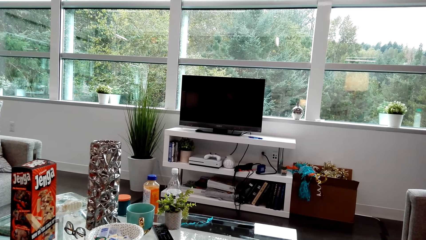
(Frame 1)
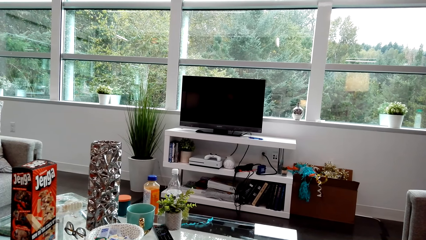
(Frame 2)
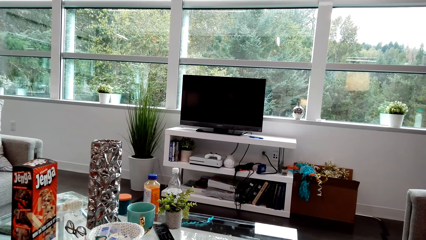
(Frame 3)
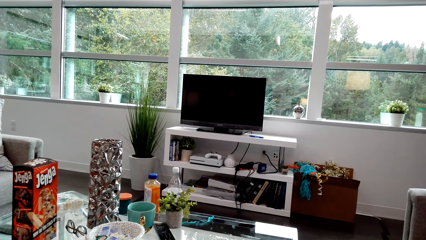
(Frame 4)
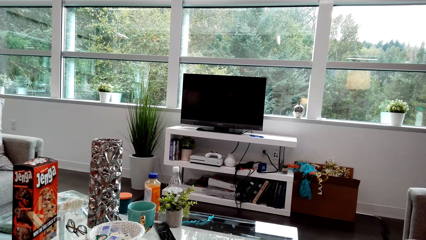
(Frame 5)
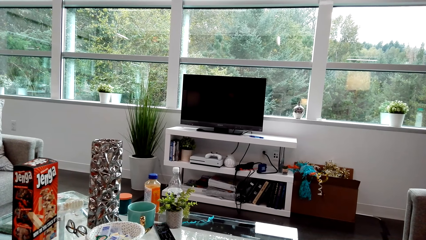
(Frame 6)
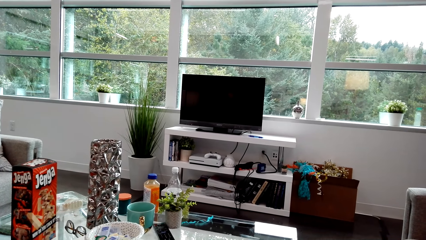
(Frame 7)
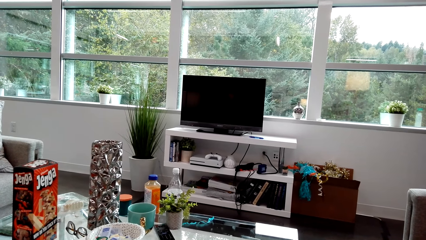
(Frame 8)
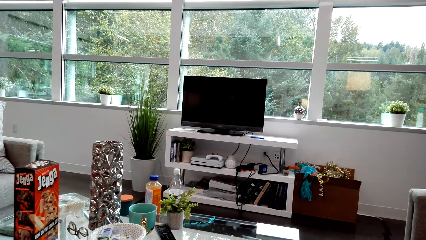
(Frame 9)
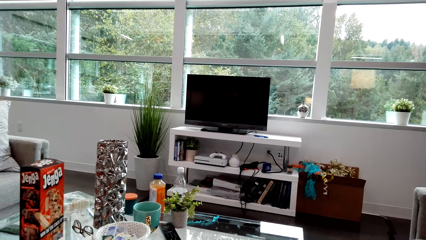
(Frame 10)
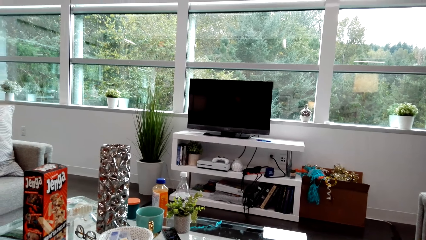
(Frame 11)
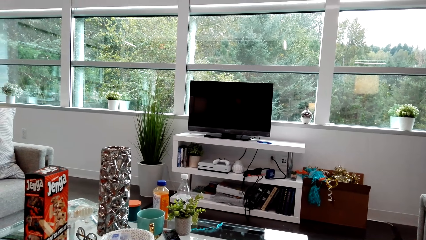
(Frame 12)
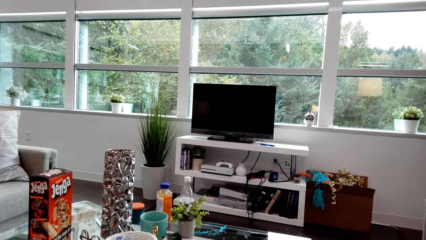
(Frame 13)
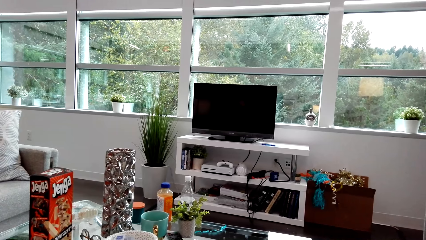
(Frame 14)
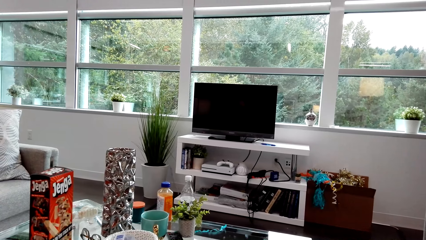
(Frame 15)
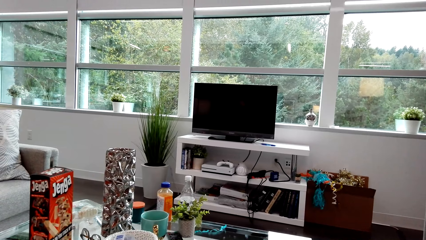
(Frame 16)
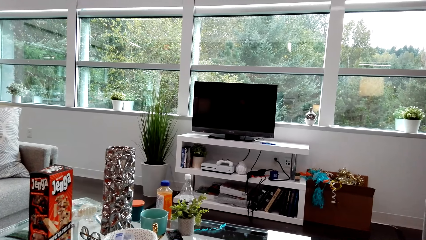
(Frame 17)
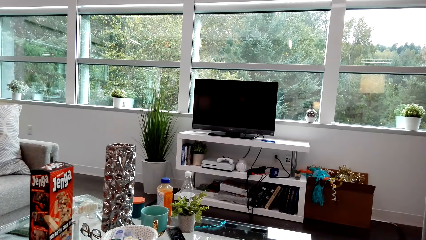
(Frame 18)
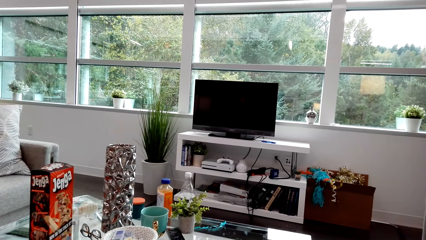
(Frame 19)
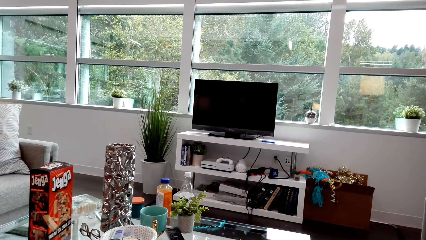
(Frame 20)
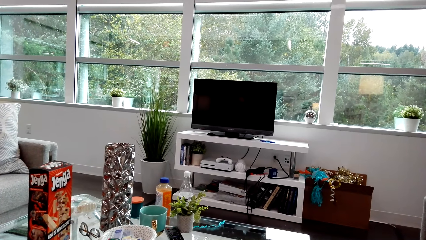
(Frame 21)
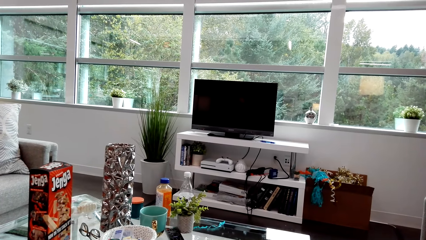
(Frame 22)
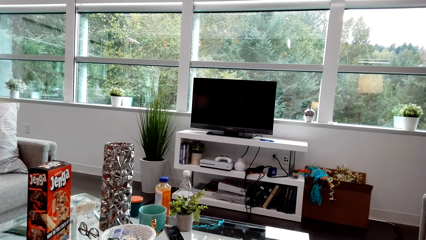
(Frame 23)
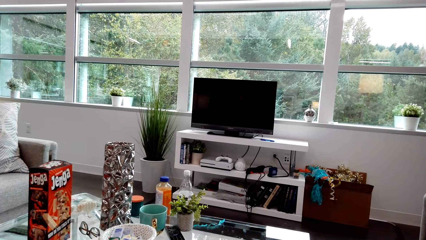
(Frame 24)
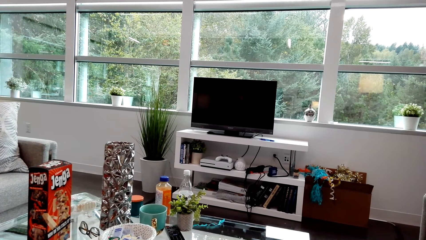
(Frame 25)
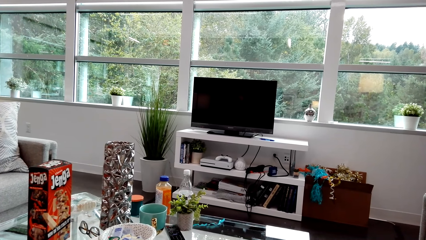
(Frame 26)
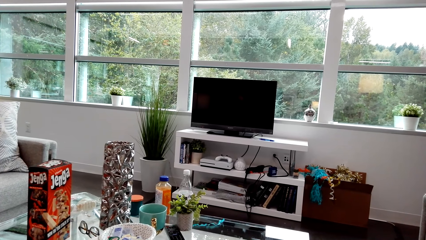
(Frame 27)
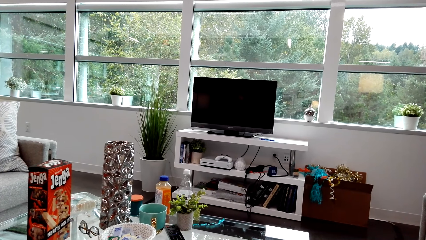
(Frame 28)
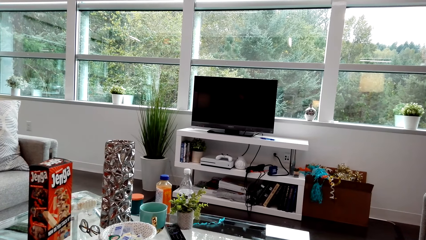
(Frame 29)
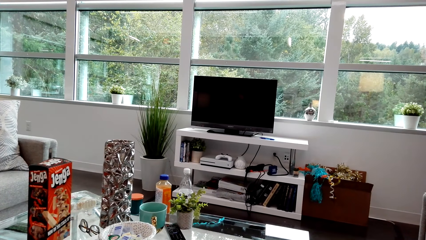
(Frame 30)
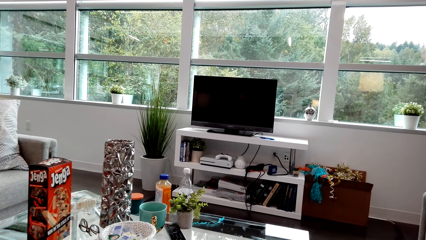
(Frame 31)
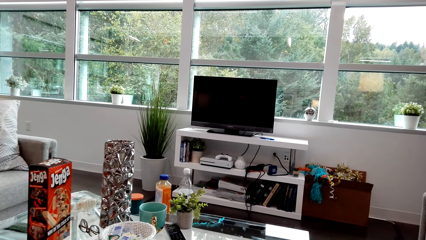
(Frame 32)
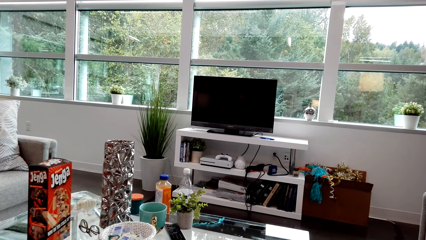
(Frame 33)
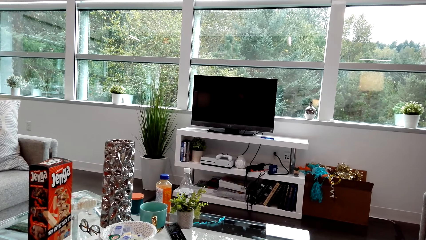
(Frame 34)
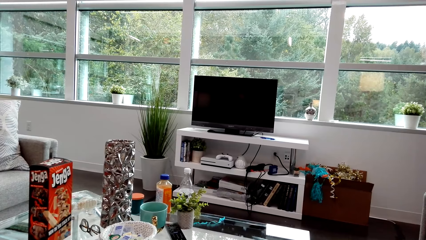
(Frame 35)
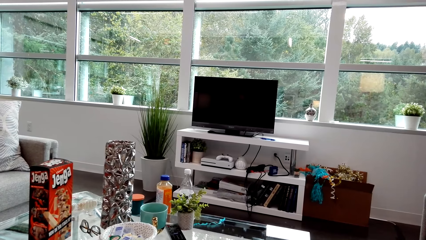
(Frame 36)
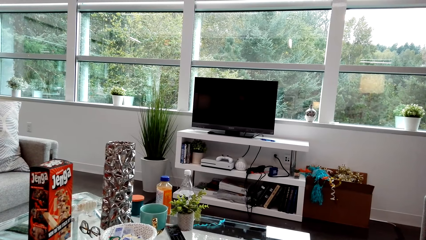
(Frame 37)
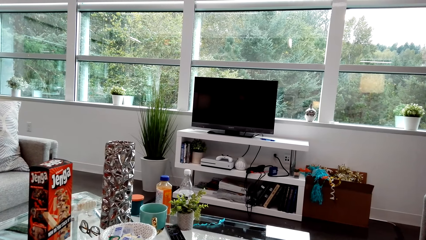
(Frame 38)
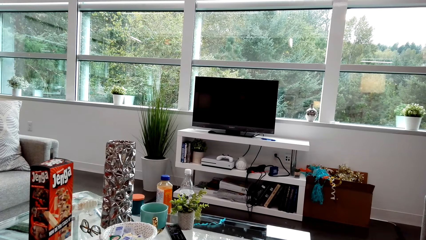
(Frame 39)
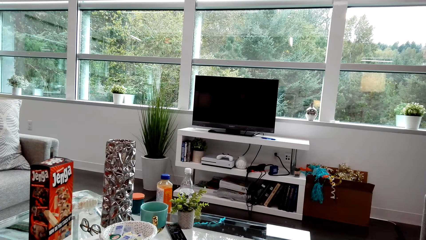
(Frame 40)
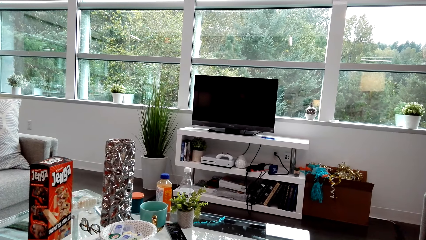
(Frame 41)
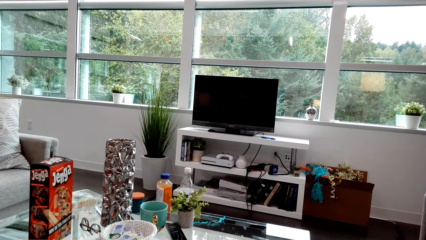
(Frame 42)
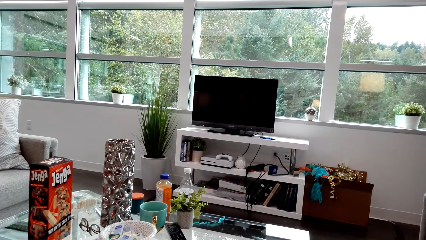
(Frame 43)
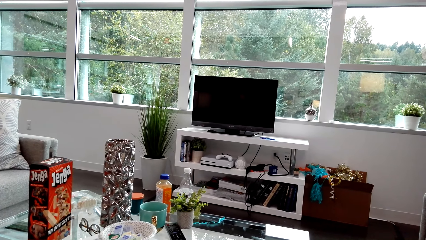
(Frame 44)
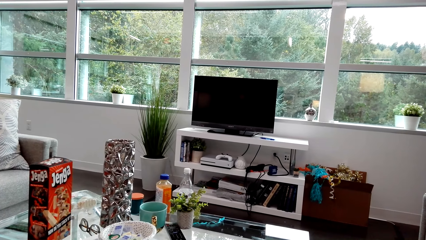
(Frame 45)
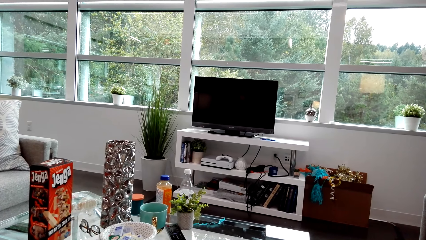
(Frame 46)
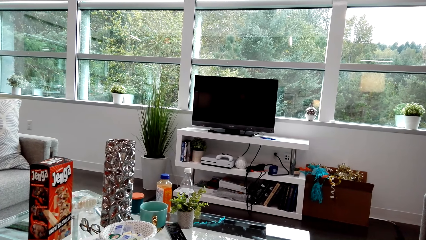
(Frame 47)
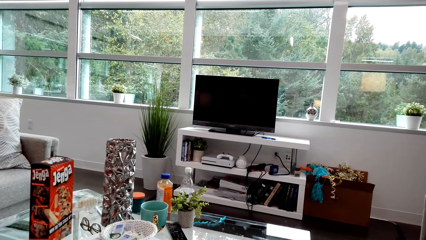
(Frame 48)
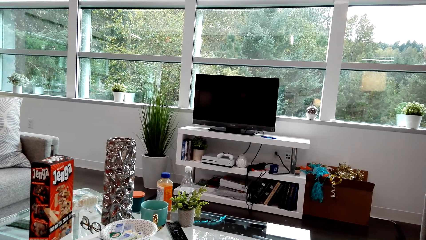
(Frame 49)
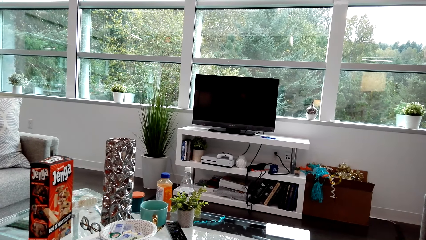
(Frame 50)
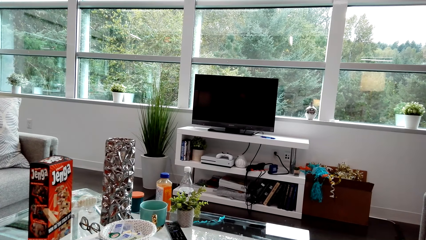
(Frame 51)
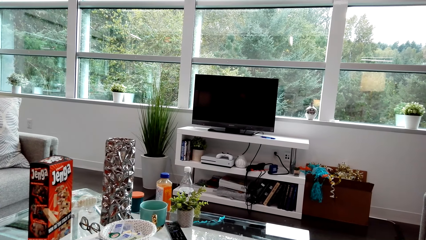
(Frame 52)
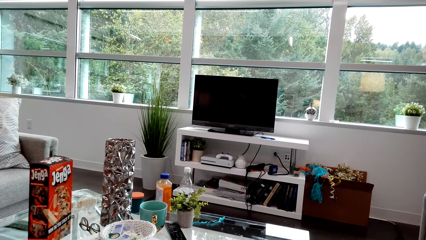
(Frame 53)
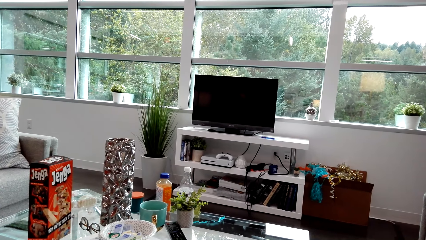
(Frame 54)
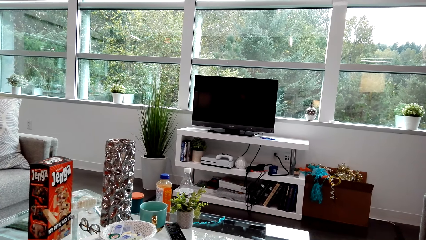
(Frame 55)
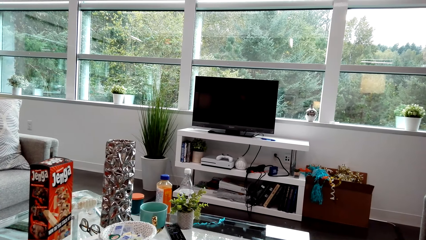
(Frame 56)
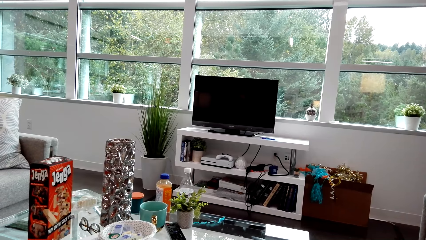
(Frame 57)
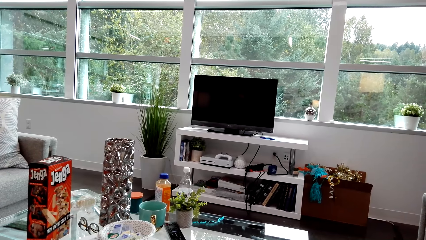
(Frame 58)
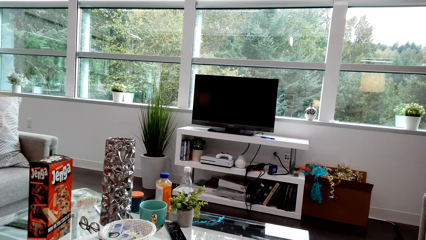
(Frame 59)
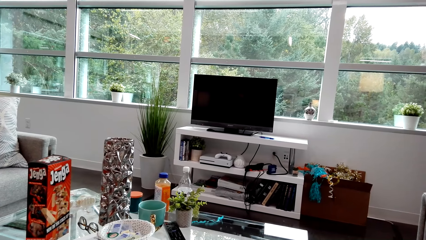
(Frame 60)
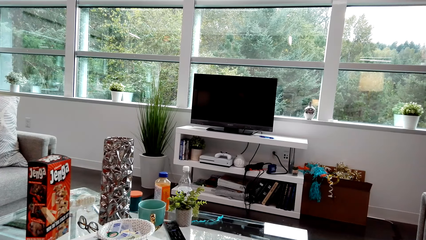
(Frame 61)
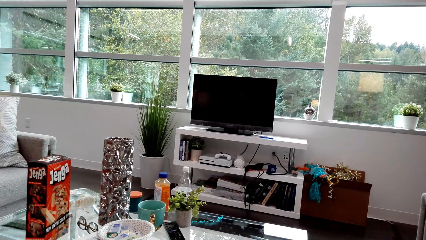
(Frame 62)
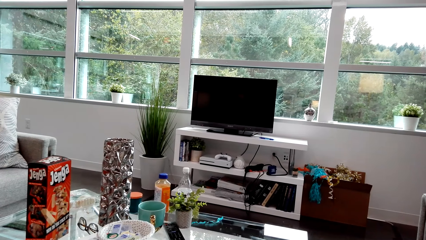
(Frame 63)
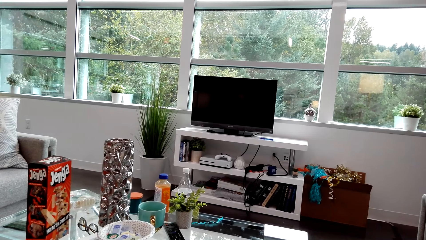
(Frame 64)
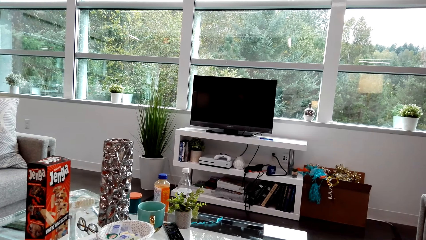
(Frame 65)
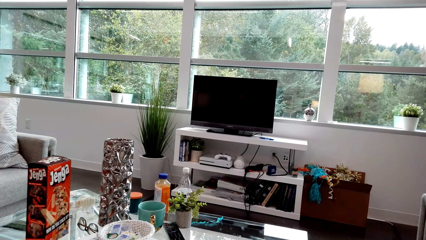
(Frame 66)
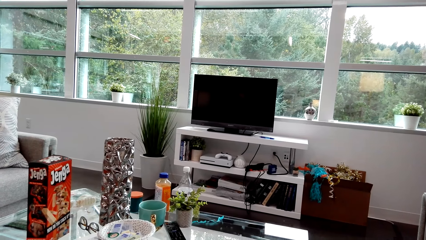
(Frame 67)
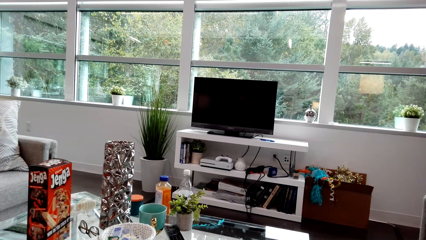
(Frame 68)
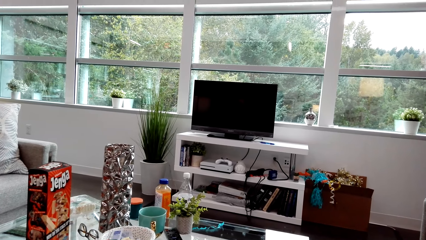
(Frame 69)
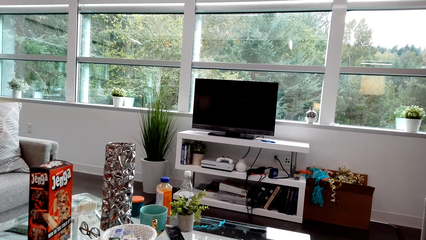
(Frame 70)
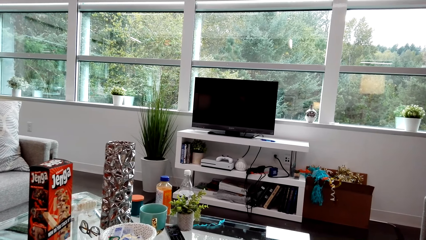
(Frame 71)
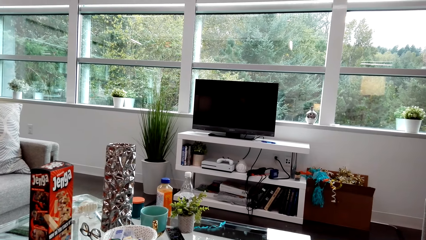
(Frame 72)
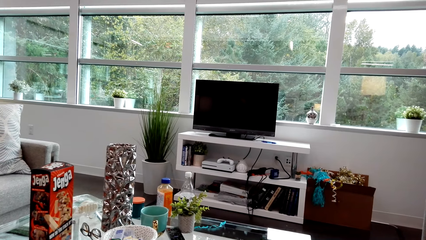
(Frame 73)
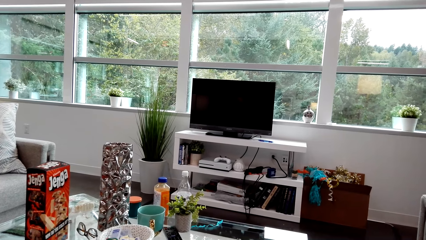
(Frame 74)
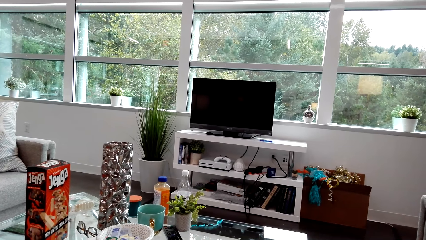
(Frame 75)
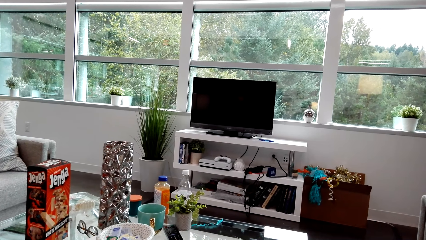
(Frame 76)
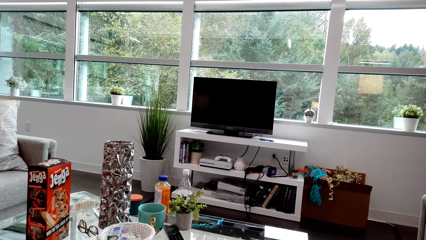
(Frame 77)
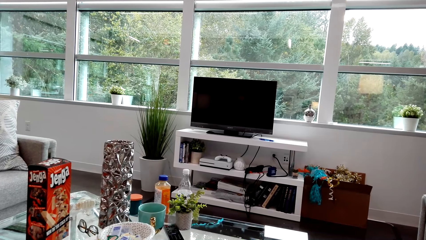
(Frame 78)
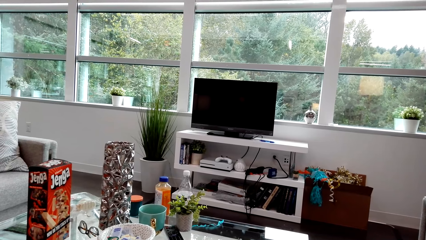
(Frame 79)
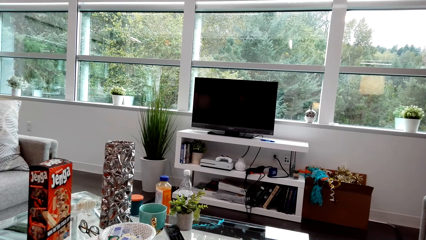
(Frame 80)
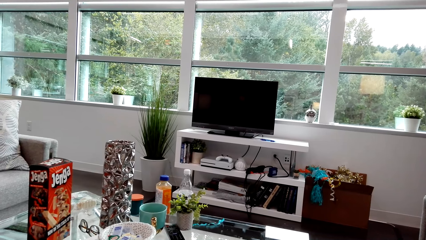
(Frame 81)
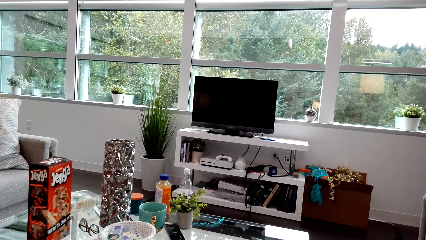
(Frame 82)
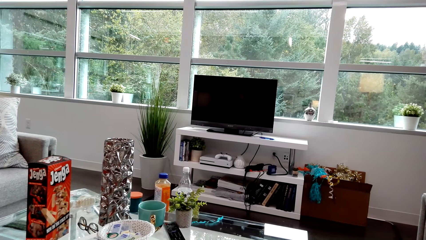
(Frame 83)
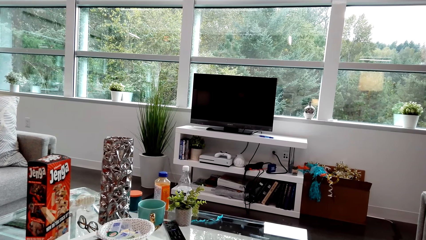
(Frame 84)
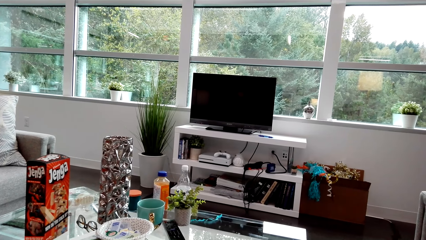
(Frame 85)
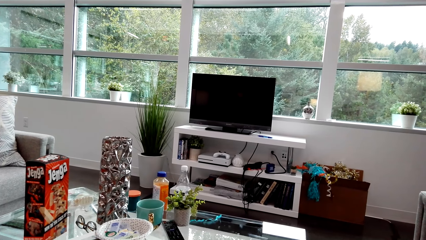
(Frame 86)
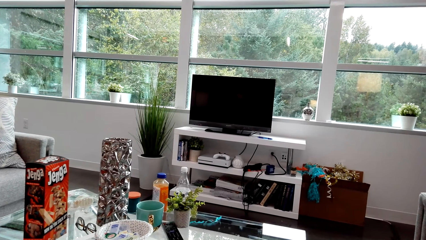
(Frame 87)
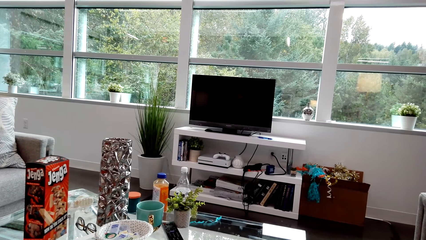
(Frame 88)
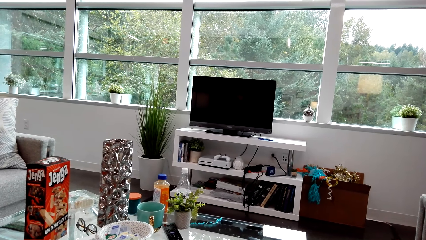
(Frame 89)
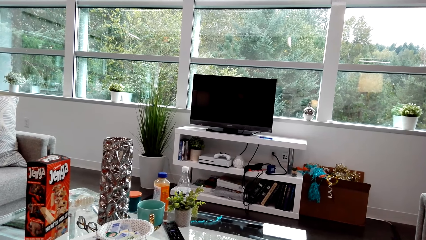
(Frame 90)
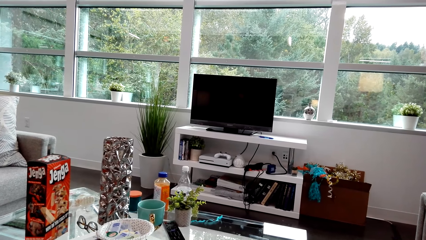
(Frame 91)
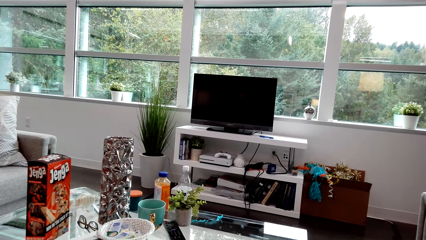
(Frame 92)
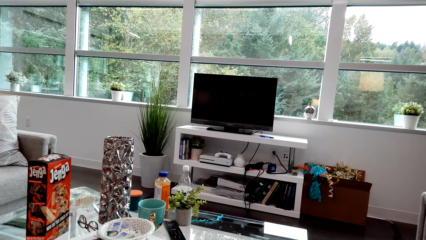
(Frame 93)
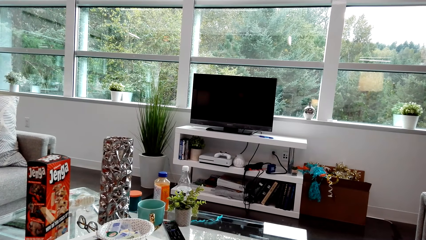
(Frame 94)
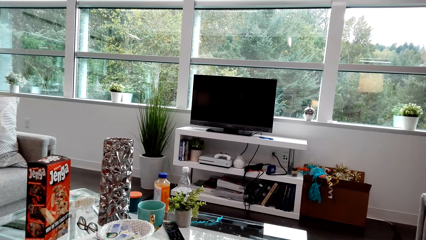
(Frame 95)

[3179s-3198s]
The camera wearer dialogues with a lady. The lady laughs. The lady dialogues with the camera wearer.
